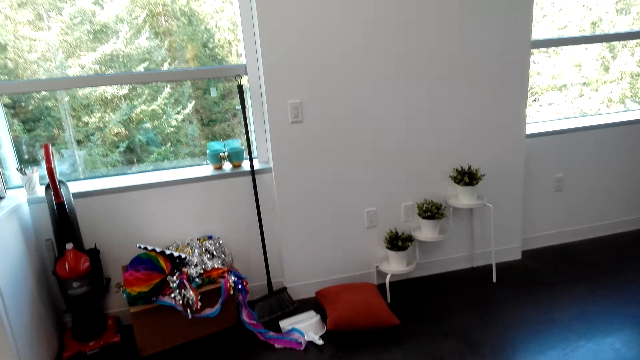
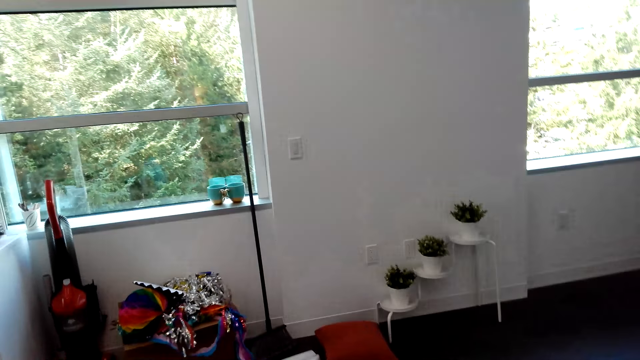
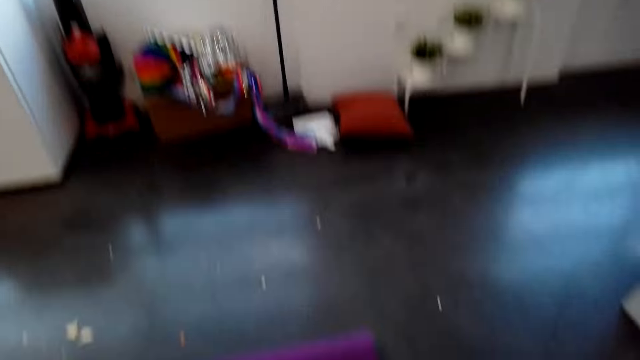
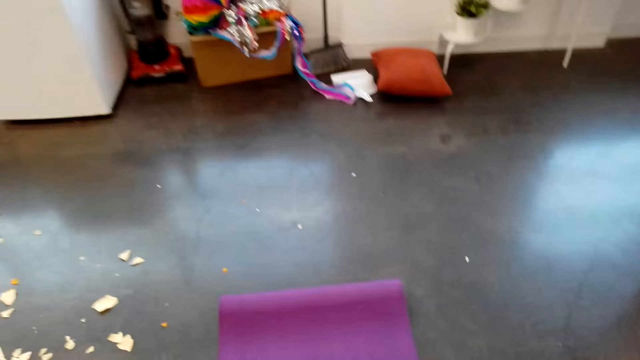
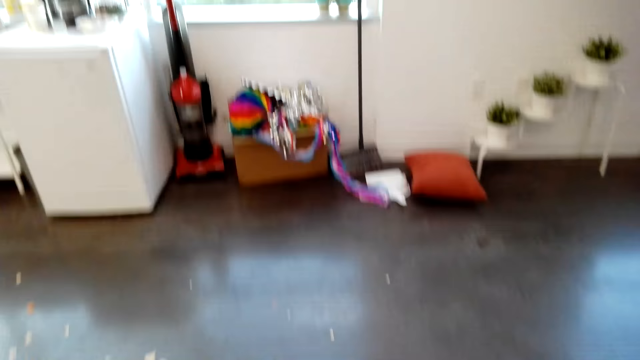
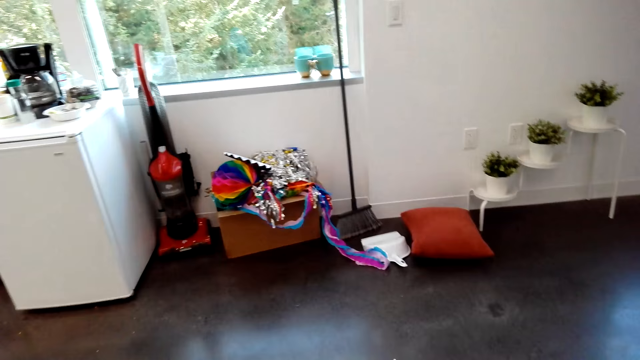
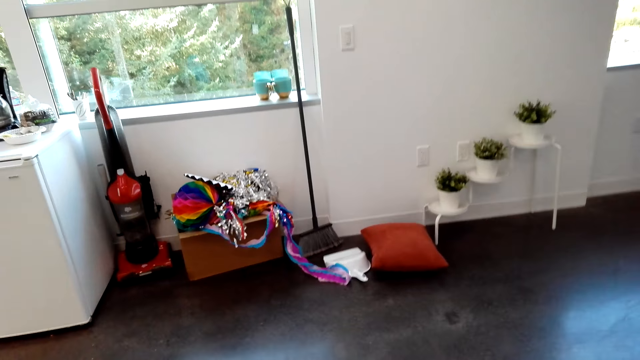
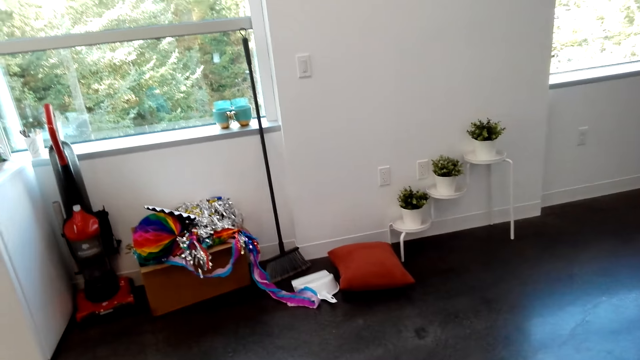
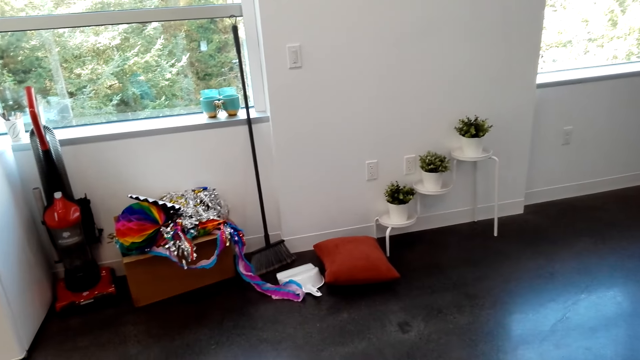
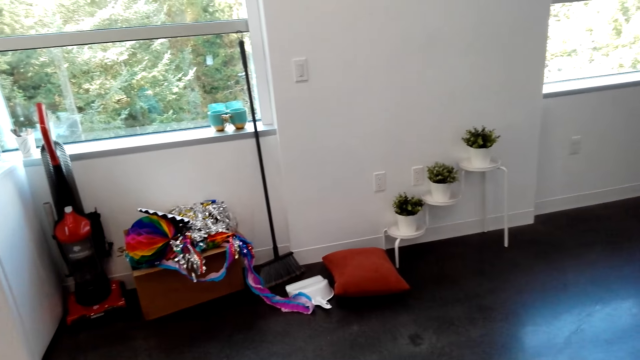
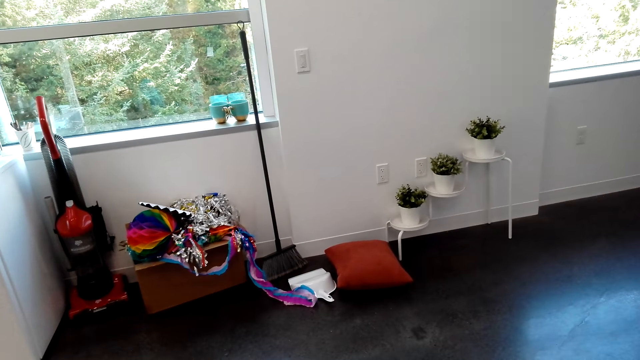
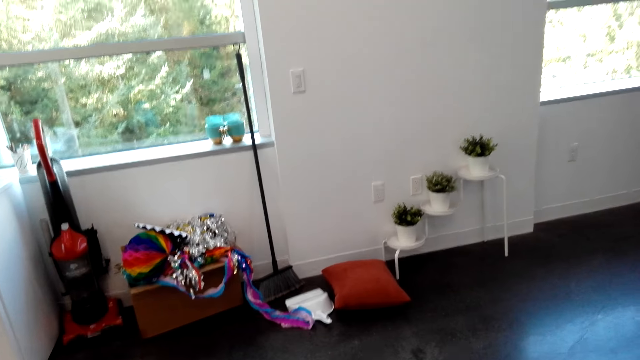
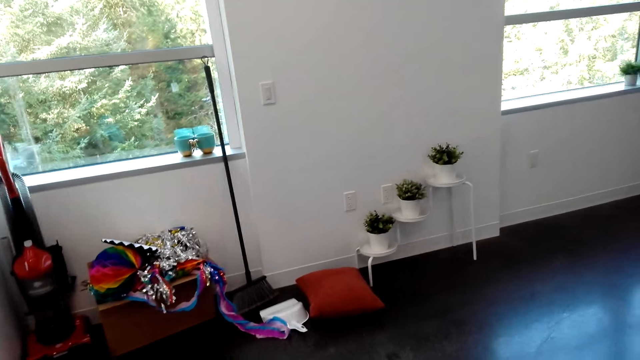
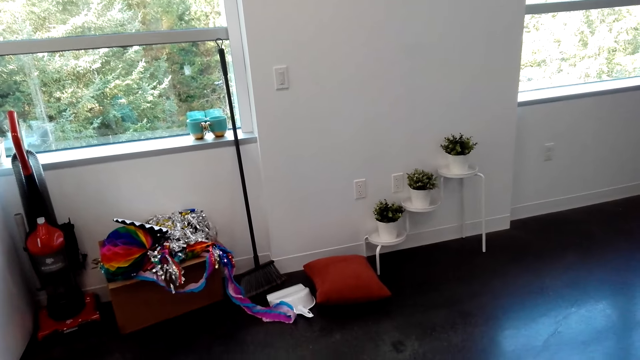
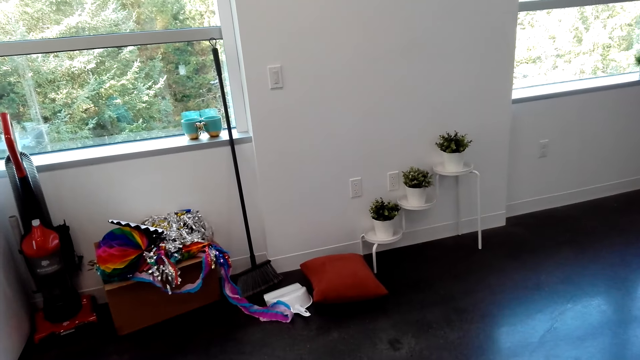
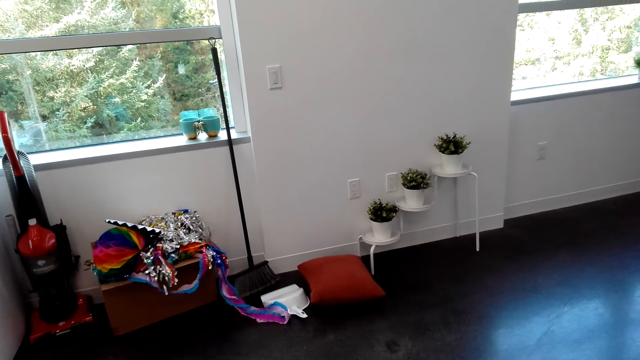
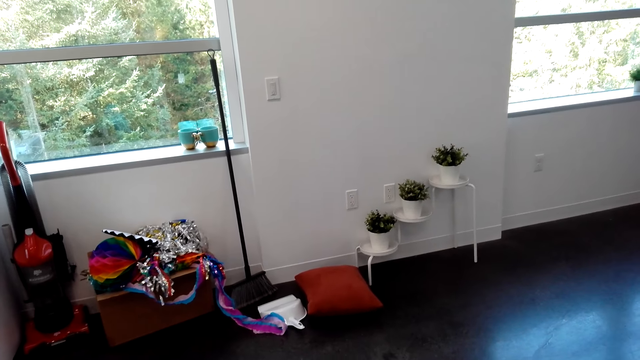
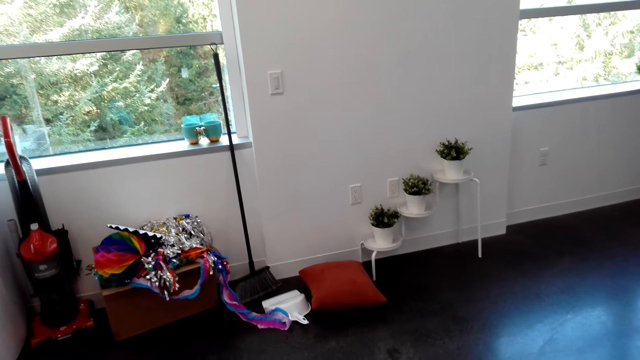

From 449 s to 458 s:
The camera wearer stares down. They stare at the window.

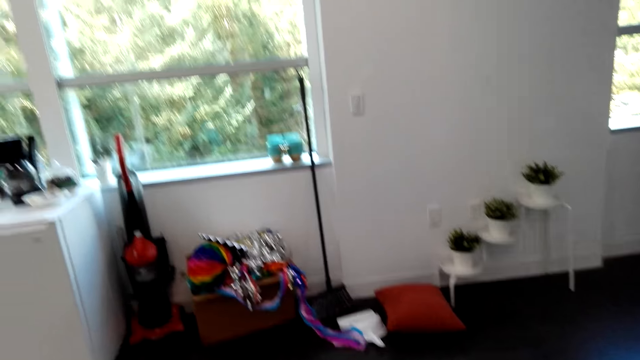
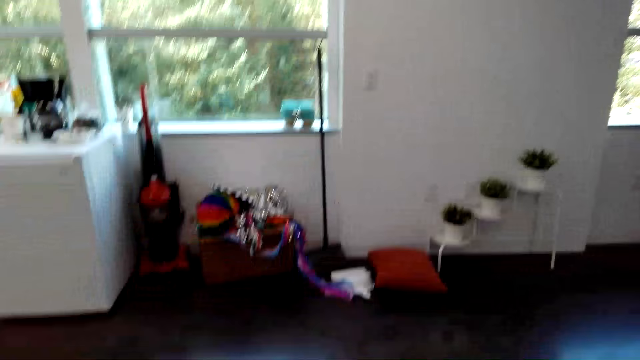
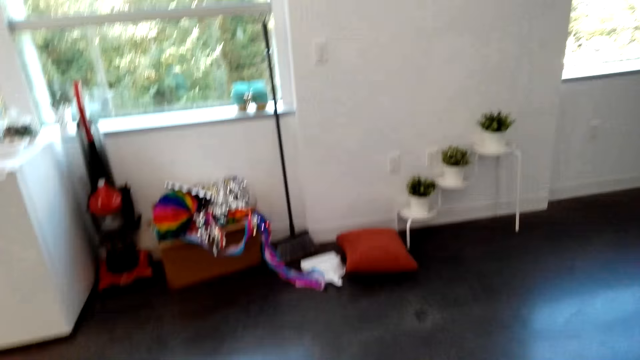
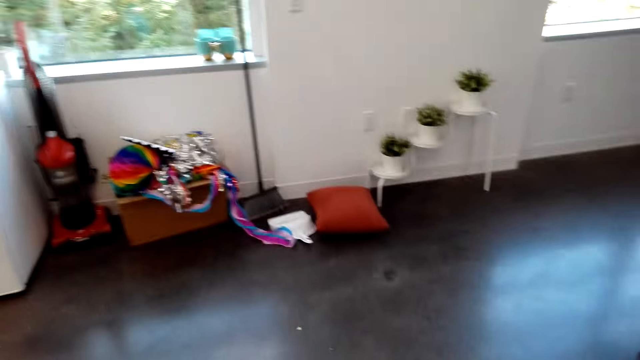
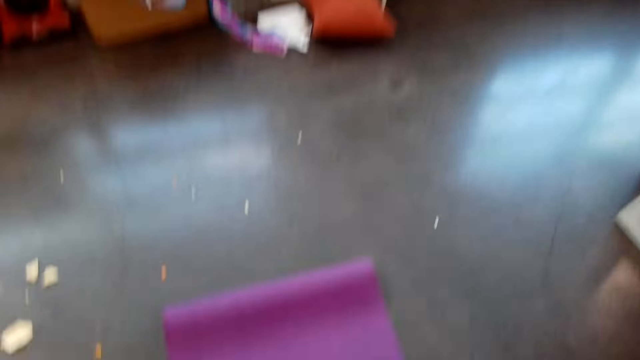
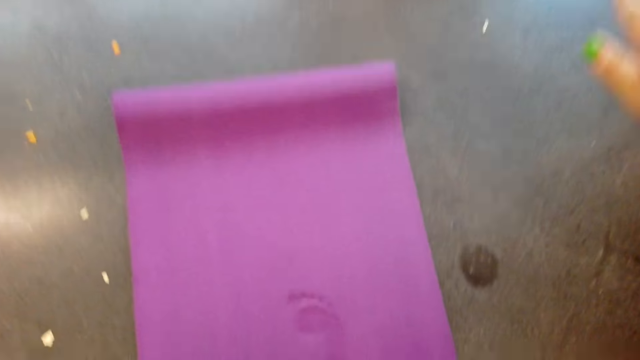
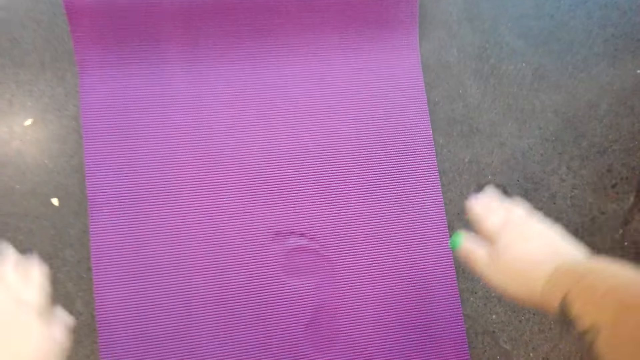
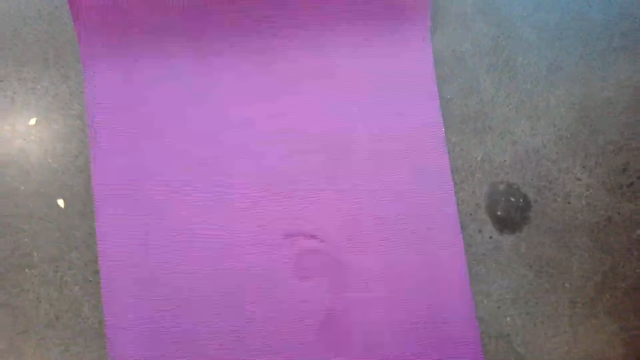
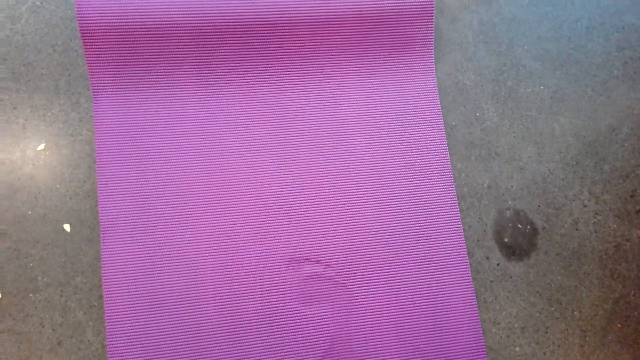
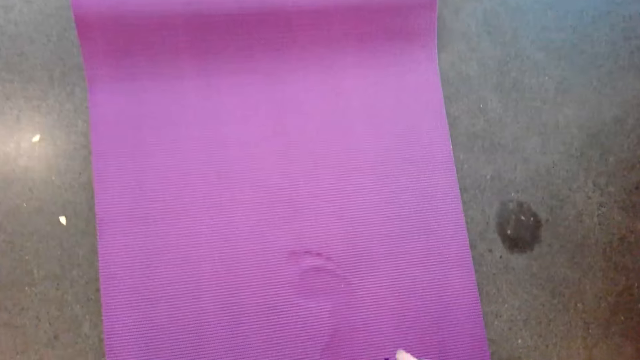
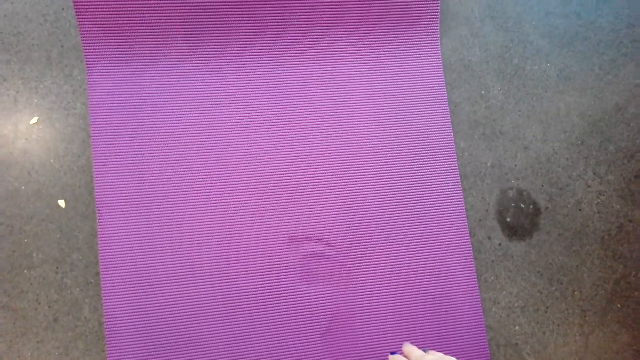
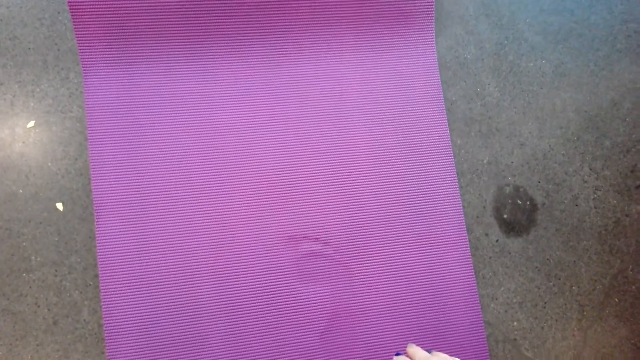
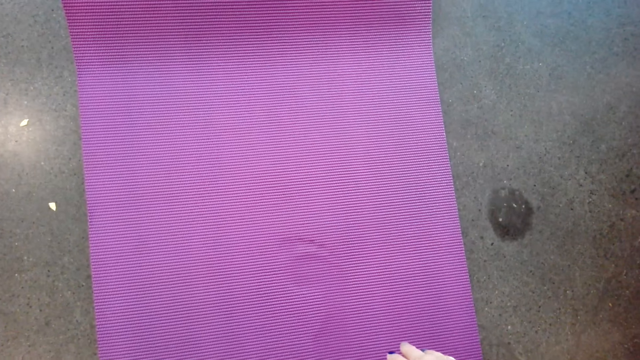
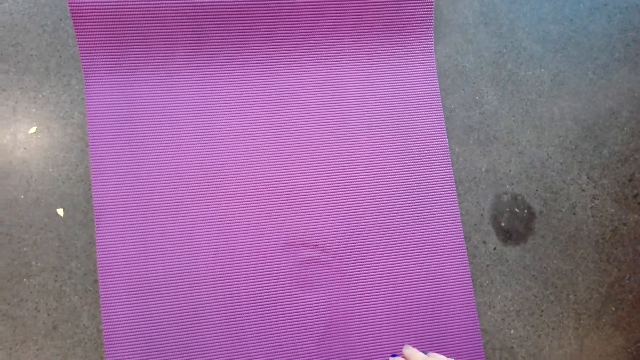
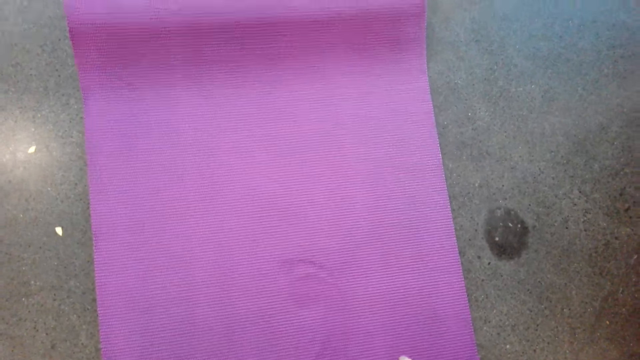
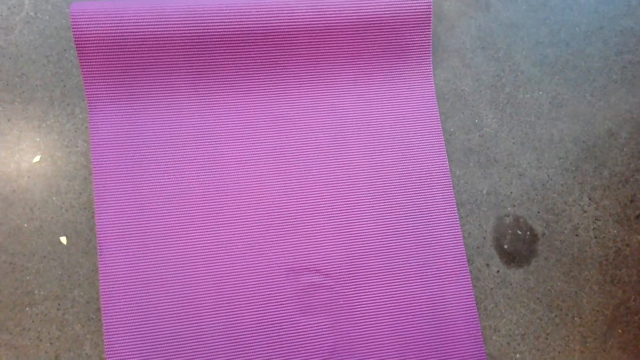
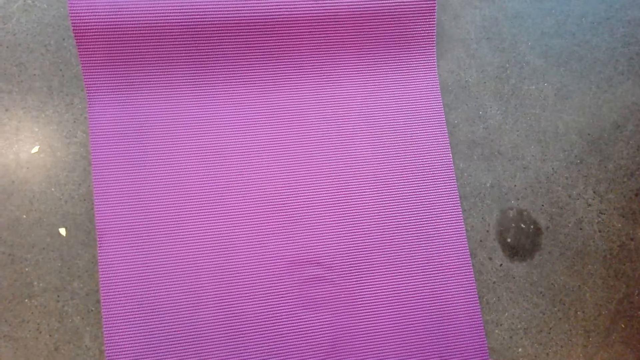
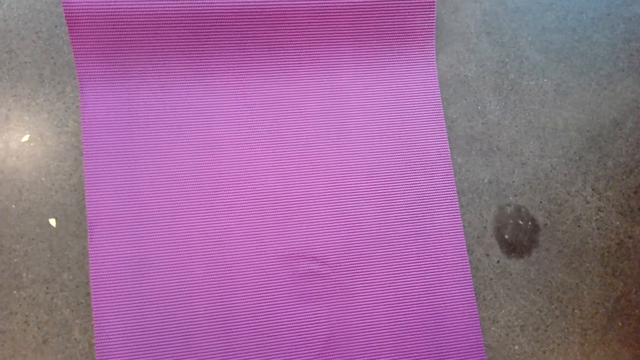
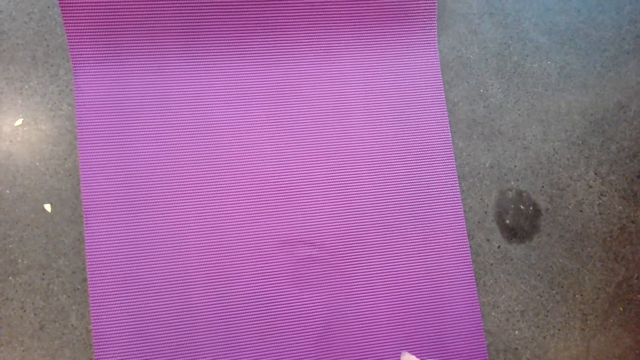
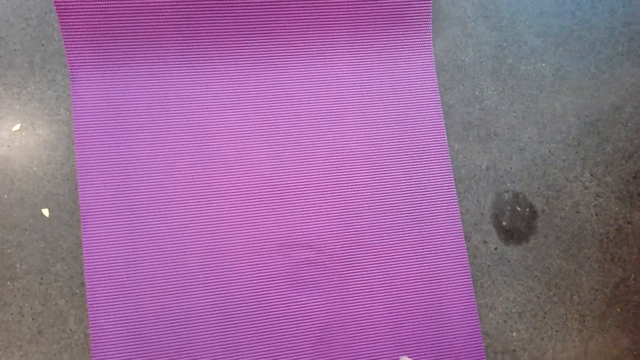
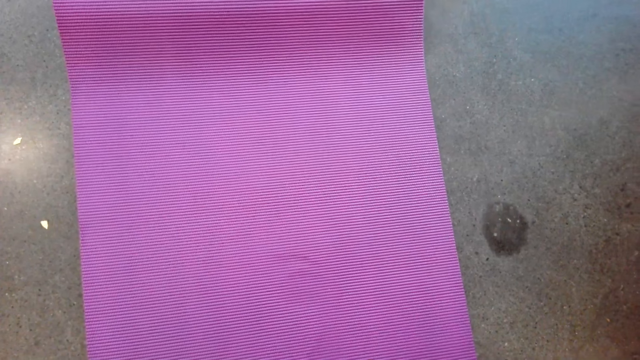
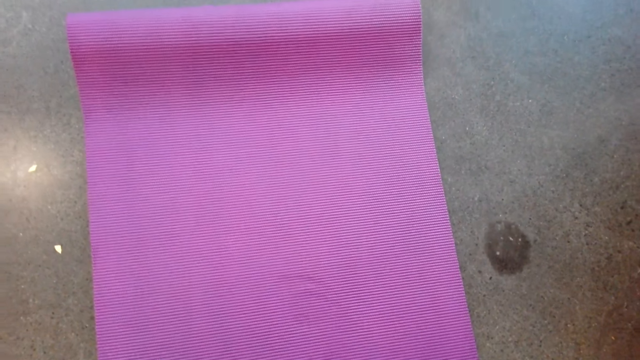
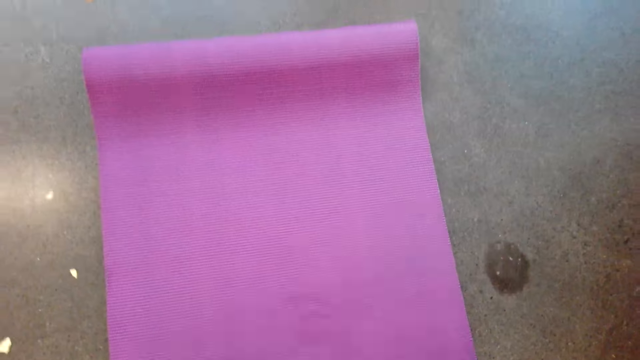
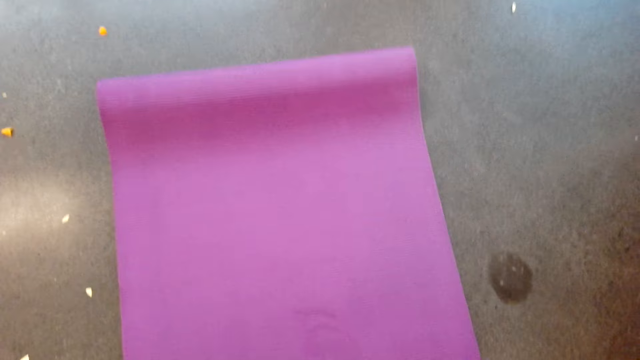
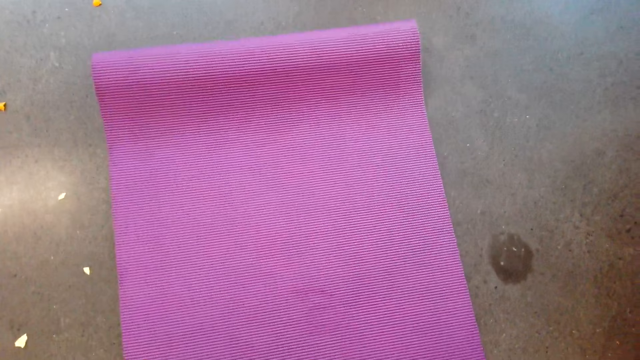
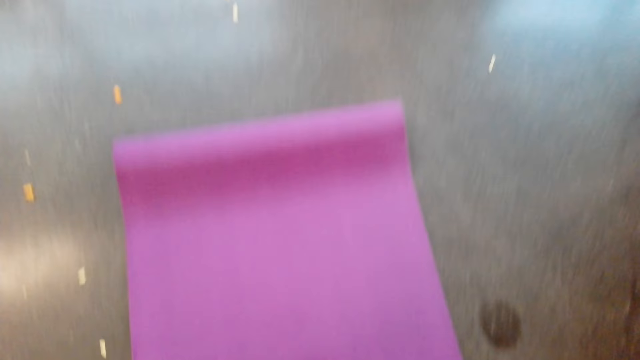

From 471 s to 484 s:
The camera wearer stares down. They bend down. They stare at the gym mat.
